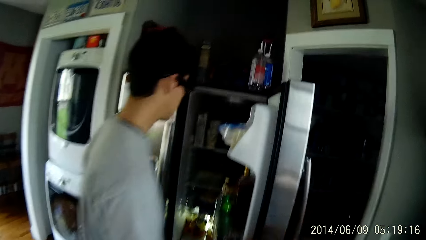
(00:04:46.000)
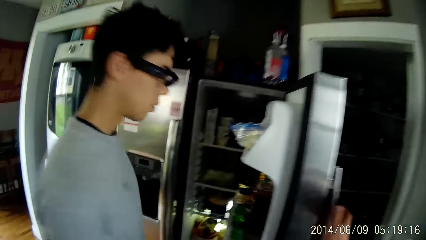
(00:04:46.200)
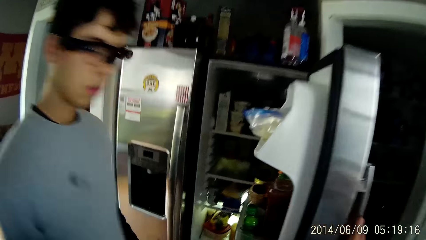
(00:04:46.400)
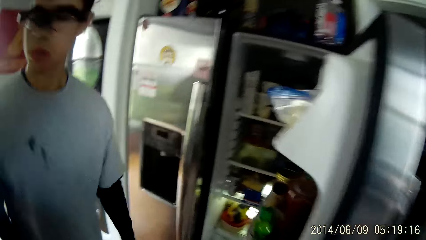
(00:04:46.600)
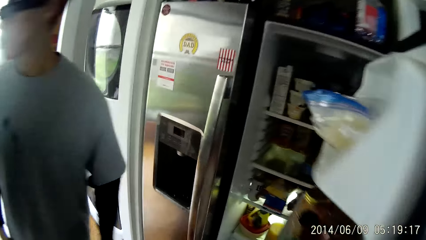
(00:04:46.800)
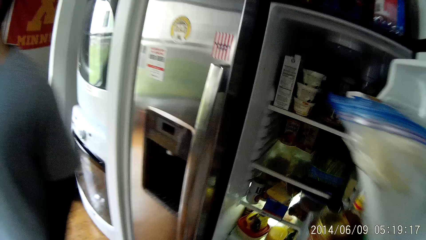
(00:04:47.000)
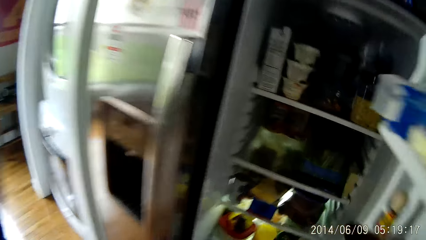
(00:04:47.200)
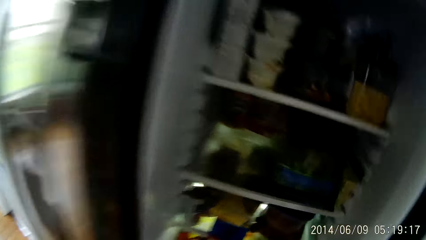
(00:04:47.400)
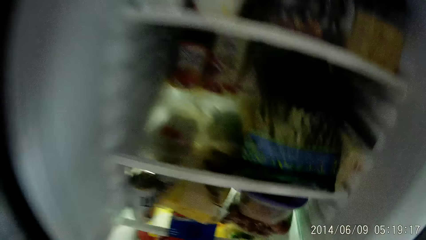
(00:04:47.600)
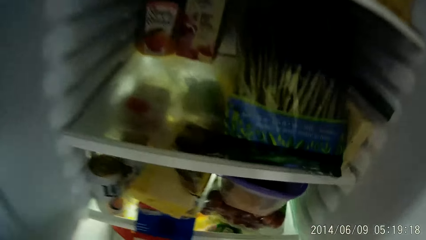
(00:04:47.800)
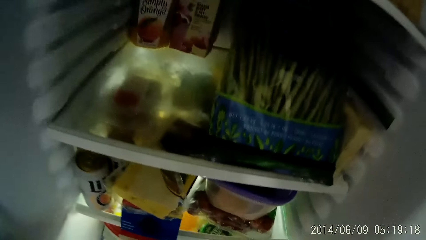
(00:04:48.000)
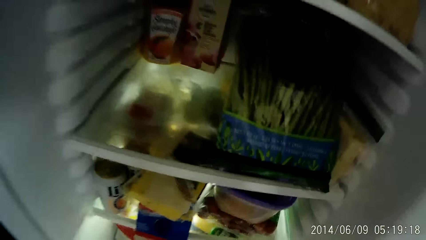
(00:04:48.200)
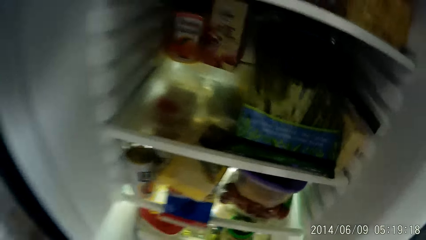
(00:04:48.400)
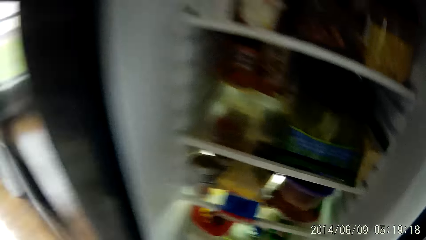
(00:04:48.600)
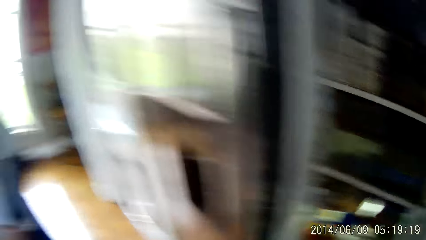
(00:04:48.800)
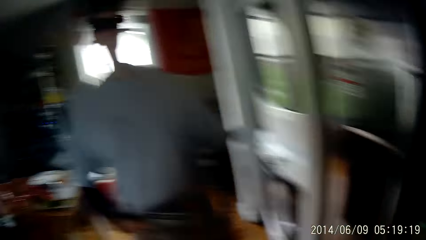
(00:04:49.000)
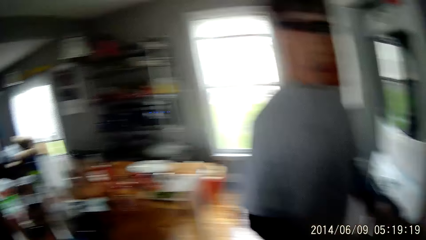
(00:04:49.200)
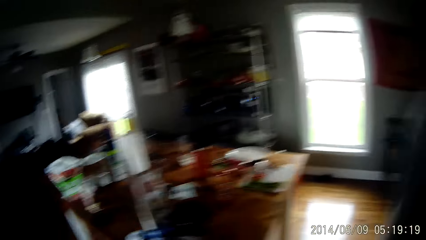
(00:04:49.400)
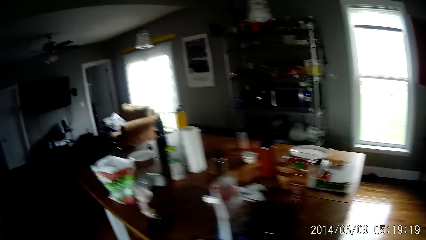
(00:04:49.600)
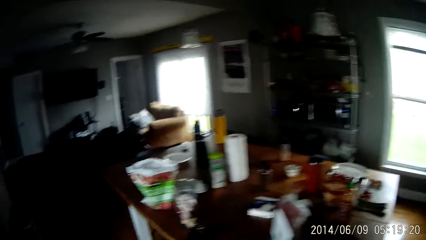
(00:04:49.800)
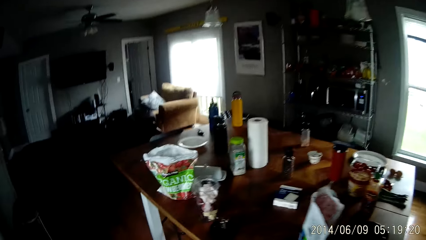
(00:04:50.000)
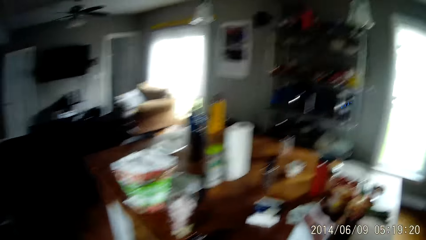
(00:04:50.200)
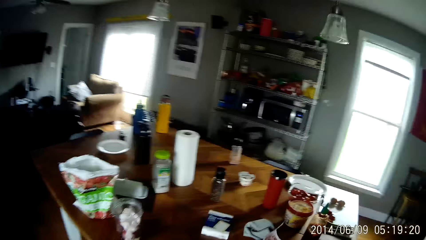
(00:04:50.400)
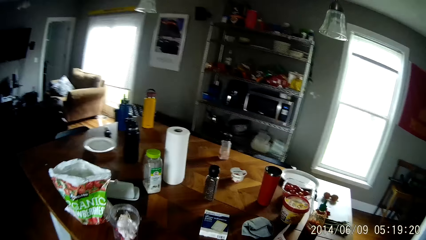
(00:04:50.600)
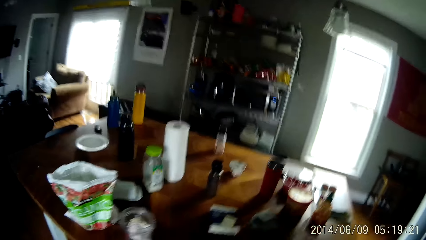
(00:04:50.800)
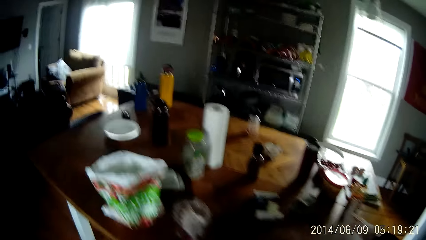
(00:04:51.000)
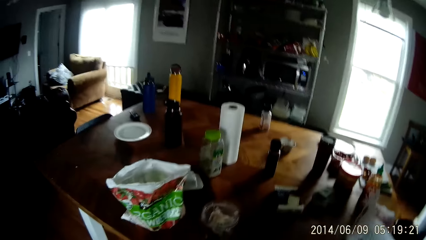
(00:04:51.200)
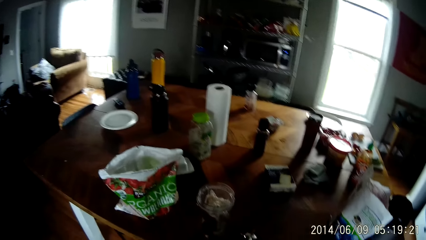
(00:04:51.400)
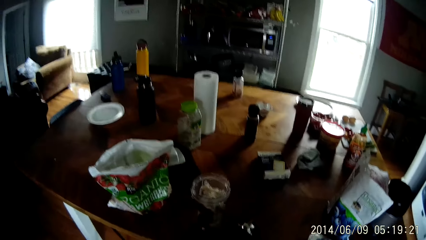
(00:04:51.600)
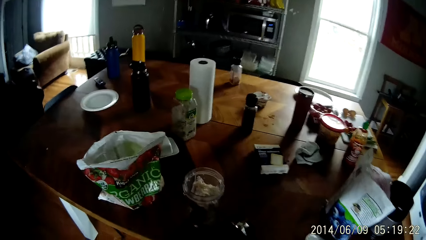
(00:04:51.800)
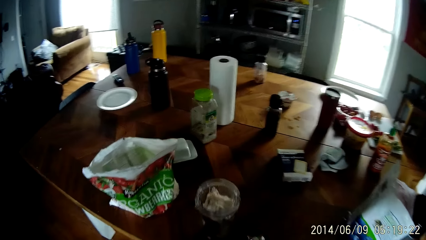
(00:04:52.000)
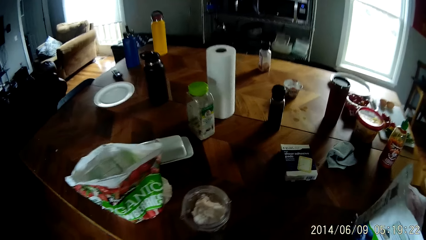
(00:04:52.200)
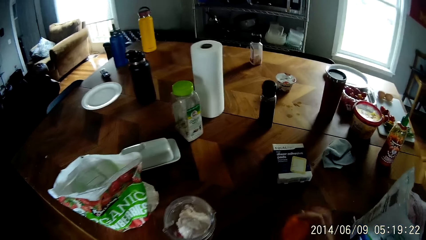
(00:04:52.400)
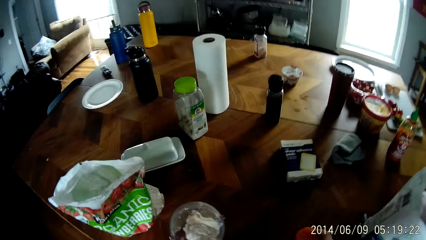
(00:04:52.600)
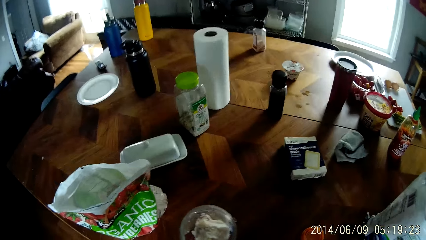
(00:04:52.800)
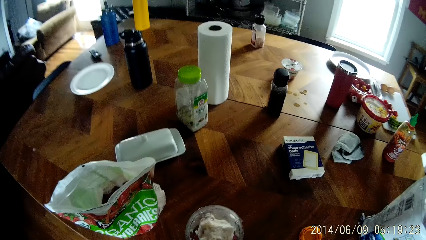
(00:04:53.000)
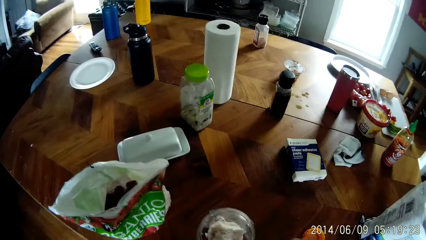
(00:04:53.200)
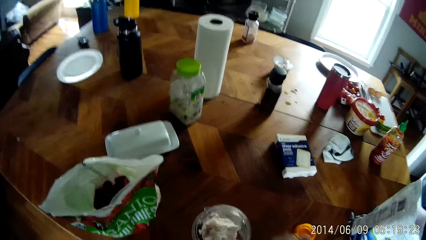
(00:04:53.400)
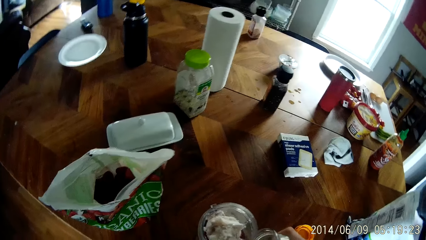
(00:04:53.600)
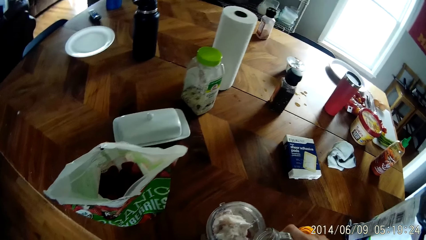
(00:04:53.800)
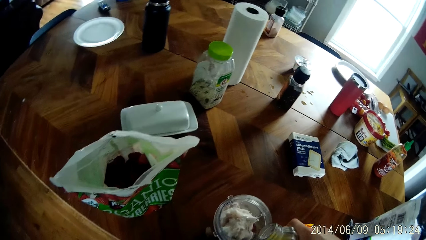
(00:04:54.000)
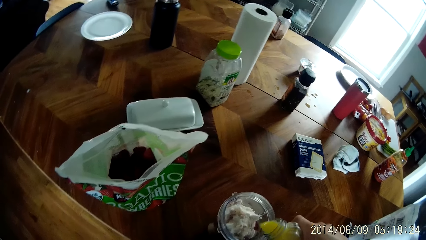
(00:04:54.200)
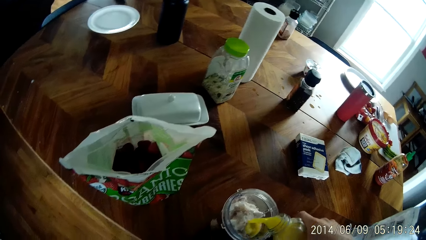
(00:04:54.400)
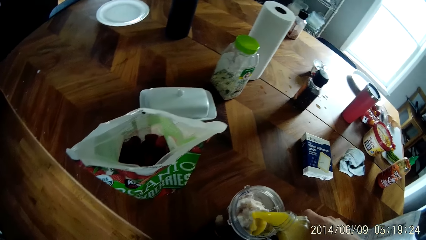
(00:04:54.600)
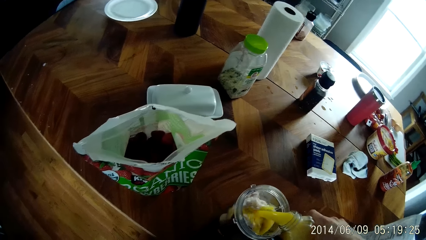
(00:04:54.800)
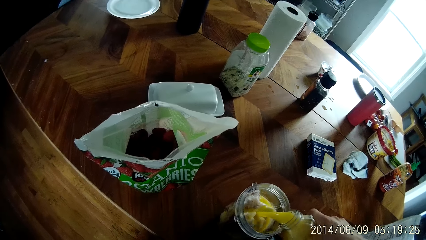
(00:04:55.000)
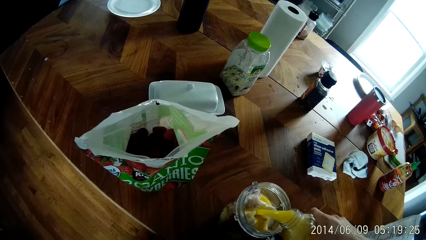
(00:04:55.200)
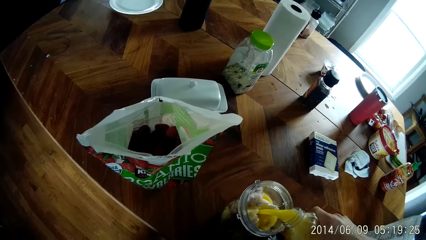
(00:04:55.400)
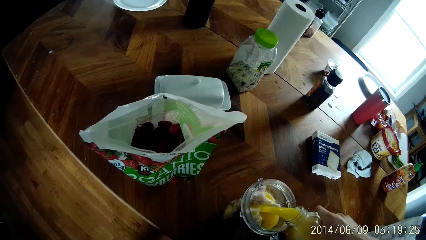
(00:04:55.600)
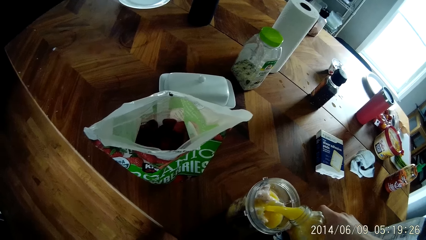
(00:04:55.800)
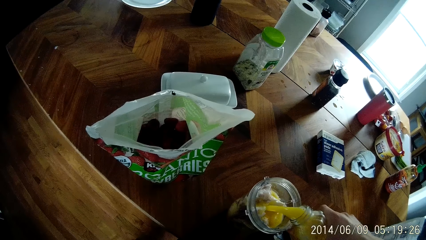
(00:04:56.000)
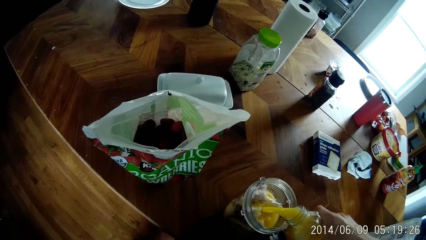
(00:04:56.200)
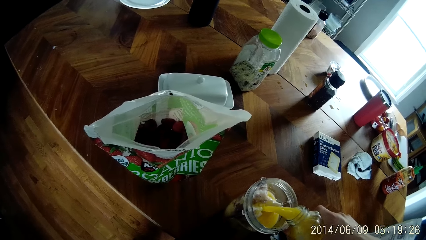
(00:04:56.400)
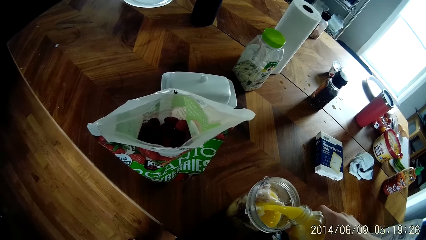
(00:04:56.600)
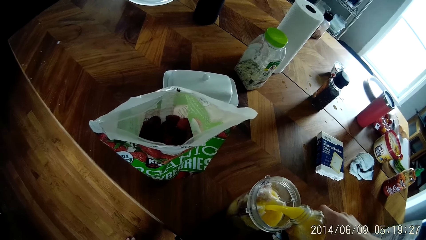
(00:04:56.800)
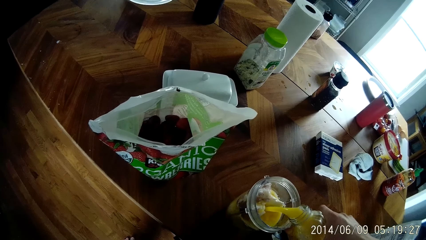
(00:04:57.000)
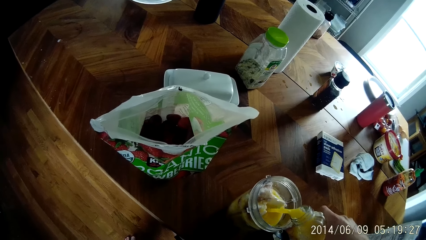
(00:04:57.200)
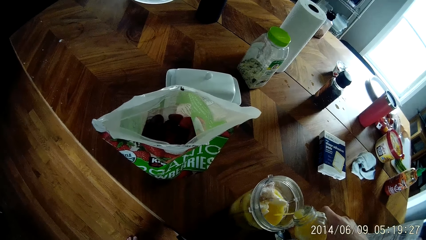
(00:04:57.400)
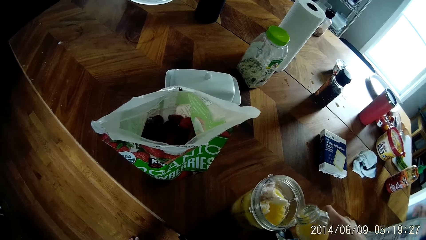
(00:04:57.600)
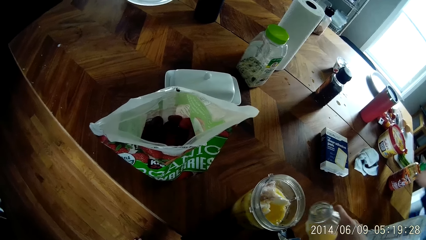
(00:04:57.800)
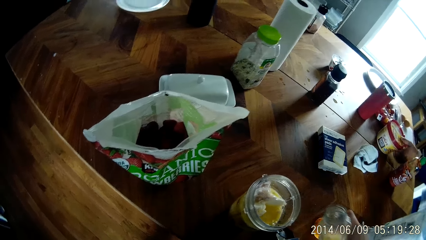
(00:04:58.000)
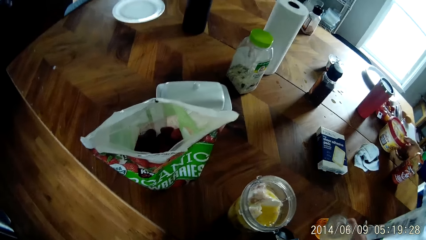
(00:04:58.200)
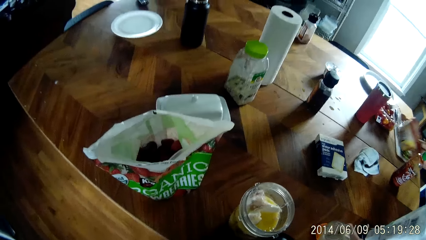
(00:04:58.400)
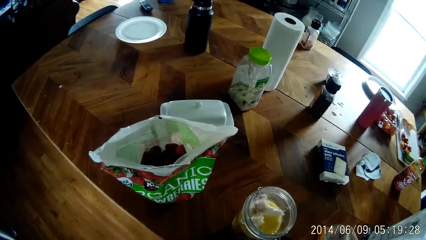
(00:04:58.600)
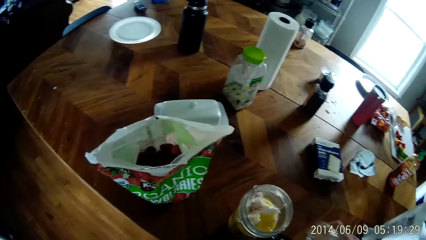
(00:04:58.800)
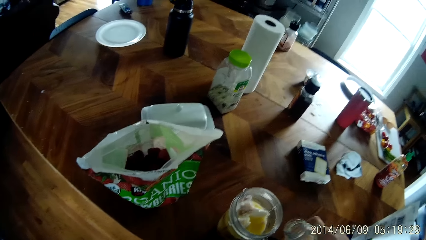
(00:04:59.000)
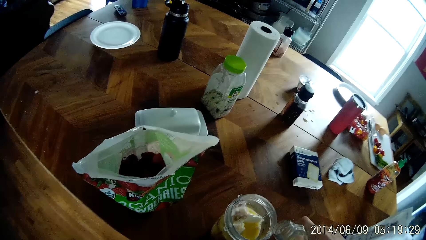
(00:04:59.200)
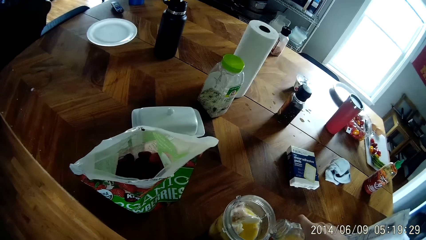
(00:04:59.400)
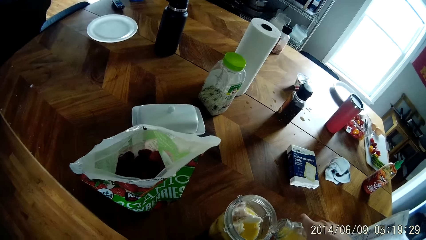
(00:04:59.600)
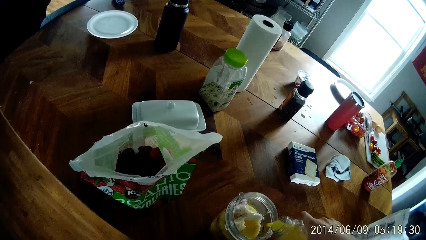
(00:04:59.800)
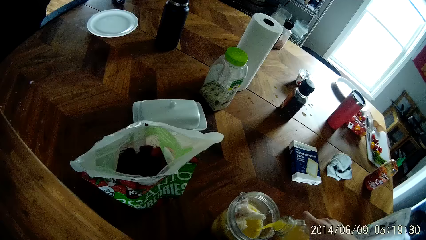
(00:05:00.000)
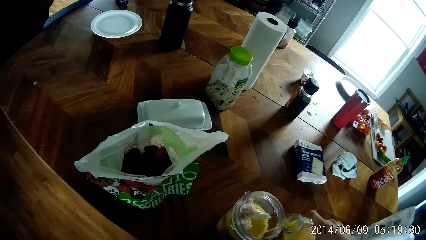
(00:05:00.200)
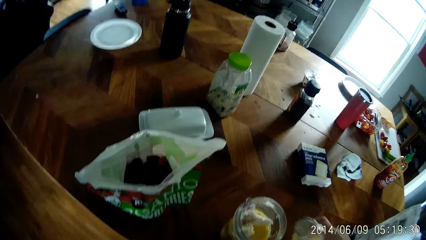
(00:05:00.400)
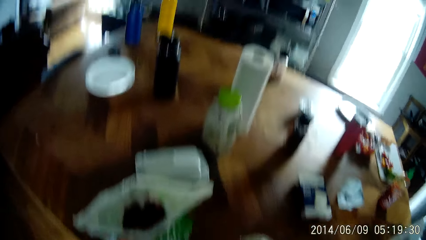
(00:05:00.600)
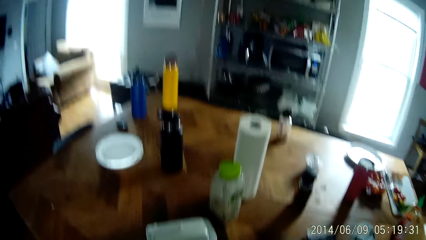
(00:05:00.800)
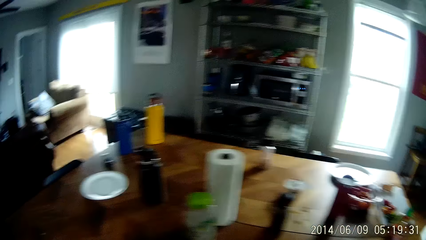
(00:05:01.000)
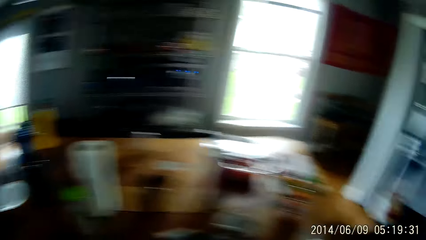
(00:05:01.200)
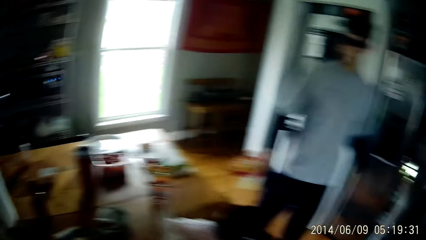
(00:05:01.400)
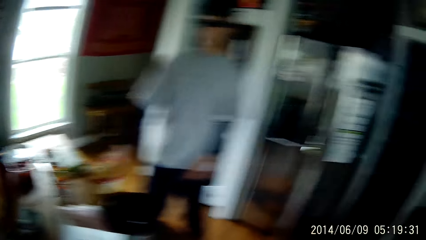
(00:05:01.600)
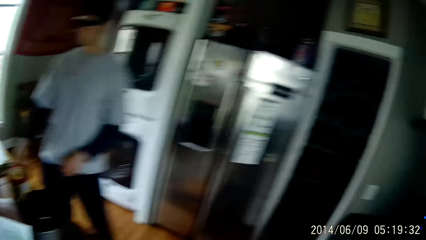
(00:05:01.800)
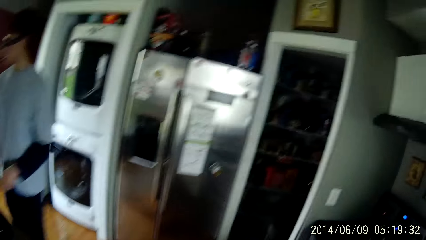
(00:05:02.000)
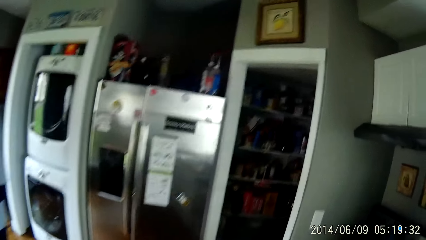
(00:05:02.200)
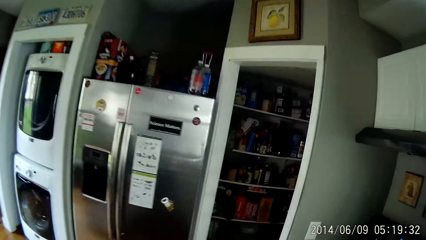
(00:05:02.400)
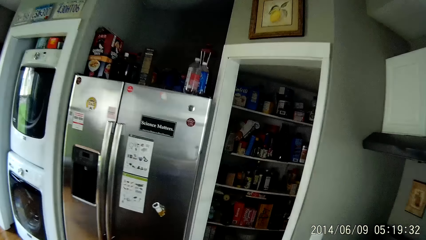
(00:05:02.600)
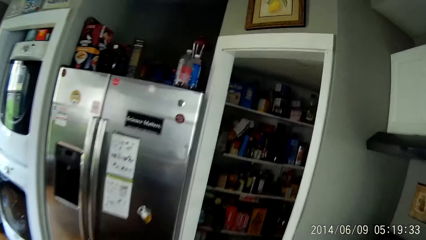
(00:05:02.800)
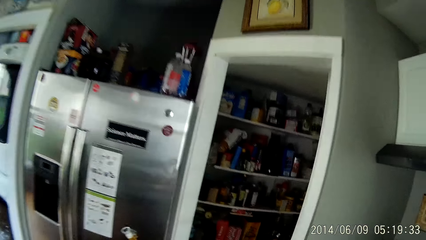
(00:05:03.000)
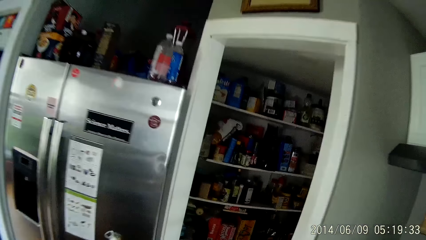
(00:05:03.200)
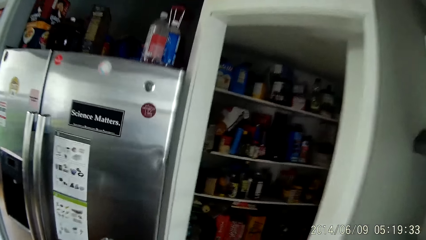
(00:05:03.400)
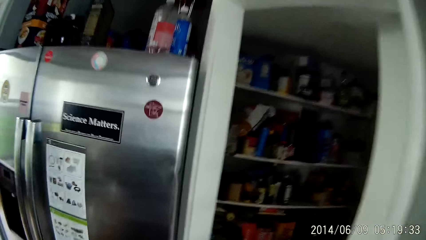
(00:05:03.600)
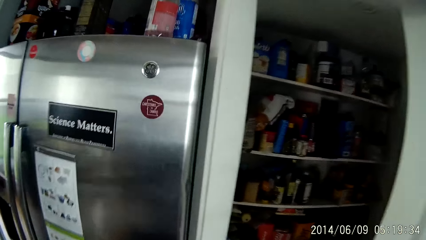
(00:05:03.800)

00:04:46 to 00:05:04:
A man removes his right hand from the door of a refrigerator. The camera wearer looks inside the fridge. He bends over the refrigerator. He drops a yellow cover on the table with his right hand. He pours an orange juice into the cup with his right hand. He heads to the food store.
